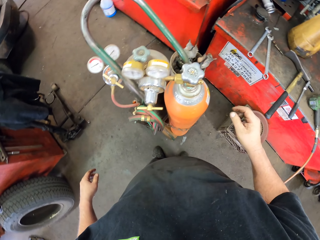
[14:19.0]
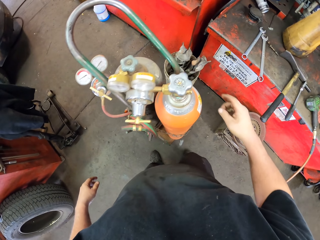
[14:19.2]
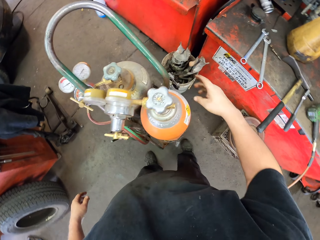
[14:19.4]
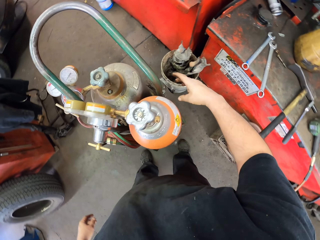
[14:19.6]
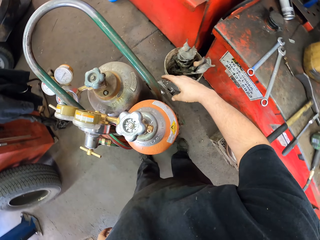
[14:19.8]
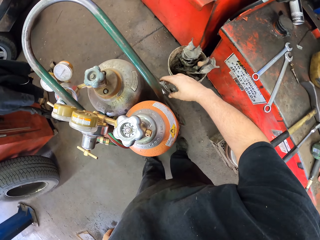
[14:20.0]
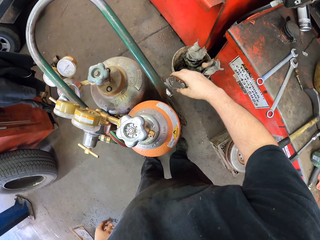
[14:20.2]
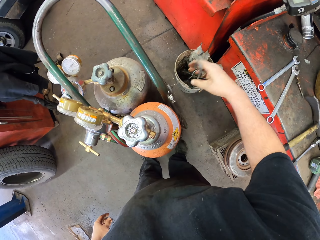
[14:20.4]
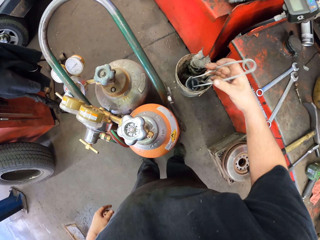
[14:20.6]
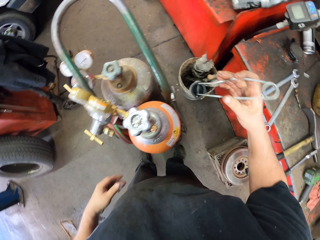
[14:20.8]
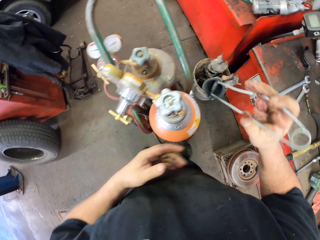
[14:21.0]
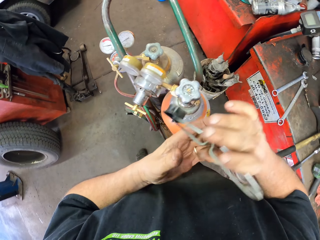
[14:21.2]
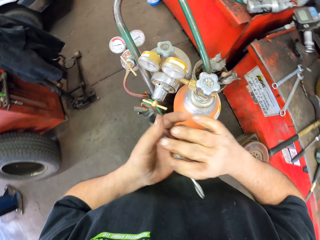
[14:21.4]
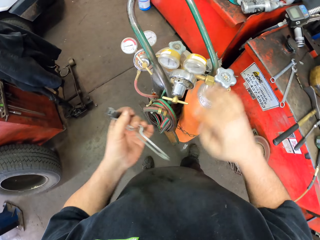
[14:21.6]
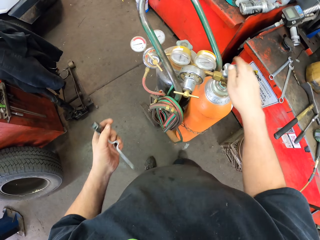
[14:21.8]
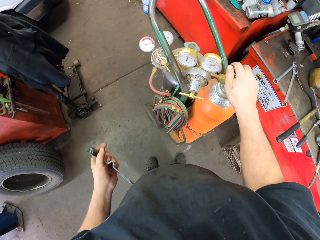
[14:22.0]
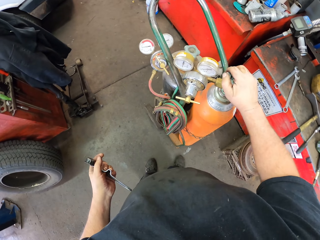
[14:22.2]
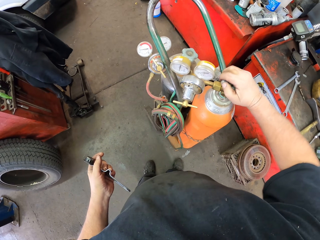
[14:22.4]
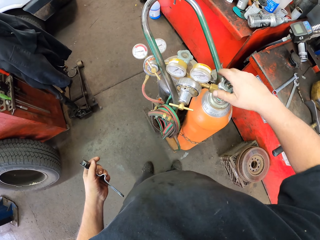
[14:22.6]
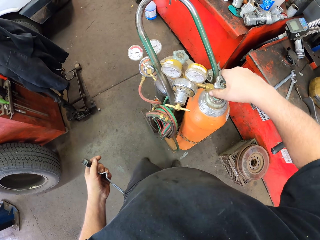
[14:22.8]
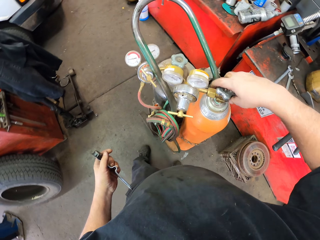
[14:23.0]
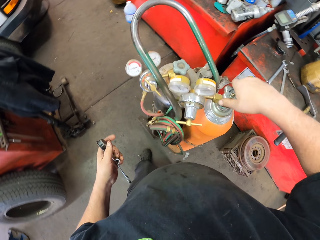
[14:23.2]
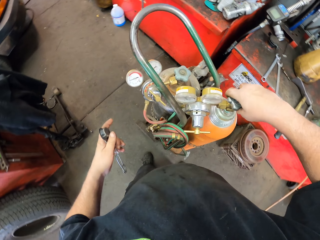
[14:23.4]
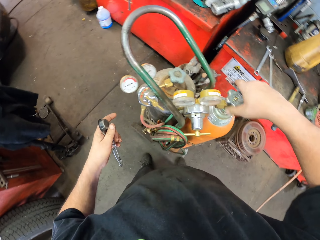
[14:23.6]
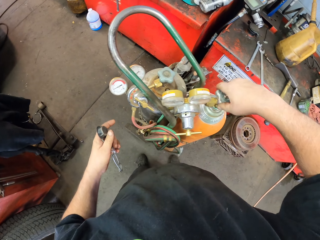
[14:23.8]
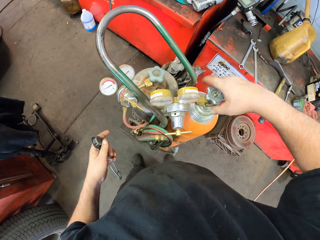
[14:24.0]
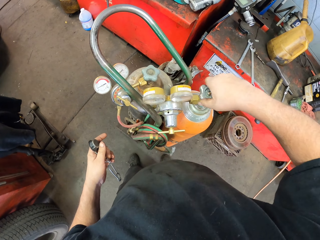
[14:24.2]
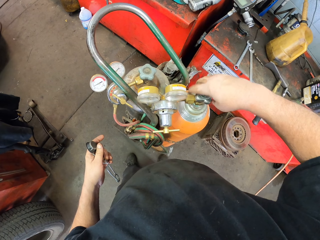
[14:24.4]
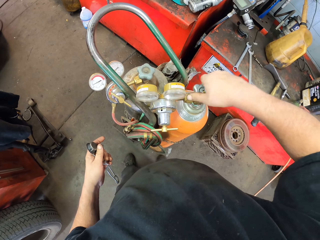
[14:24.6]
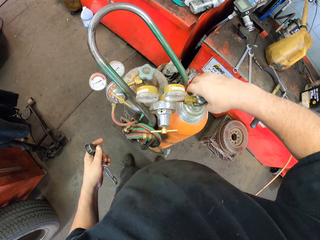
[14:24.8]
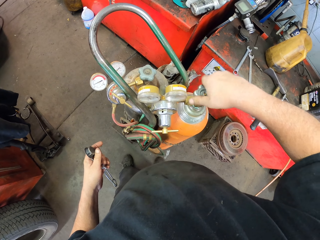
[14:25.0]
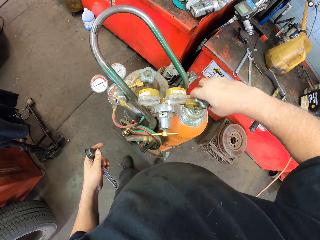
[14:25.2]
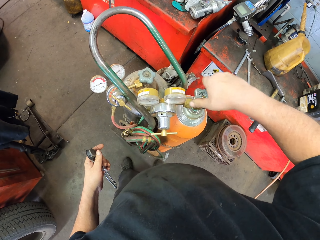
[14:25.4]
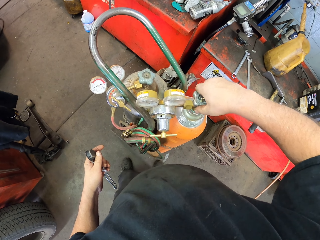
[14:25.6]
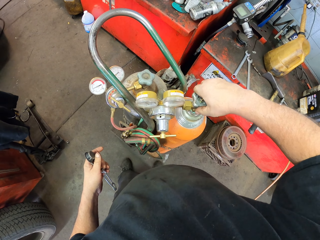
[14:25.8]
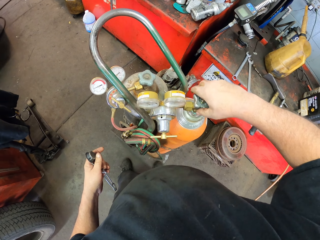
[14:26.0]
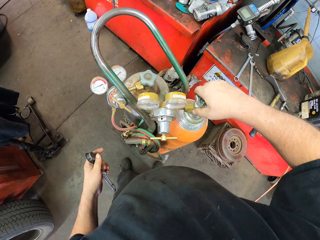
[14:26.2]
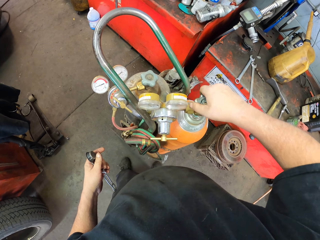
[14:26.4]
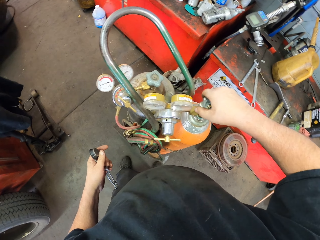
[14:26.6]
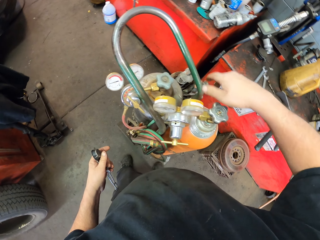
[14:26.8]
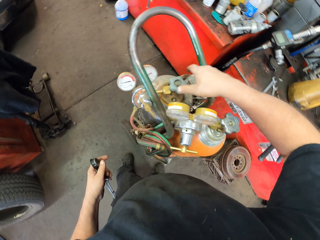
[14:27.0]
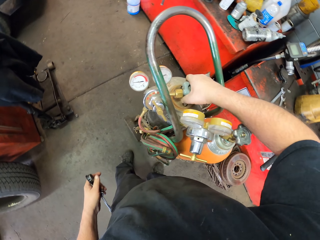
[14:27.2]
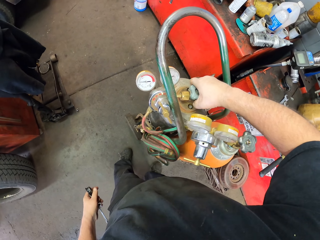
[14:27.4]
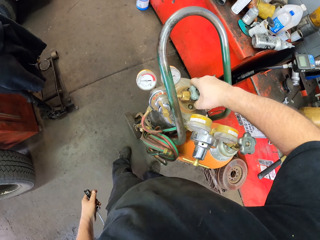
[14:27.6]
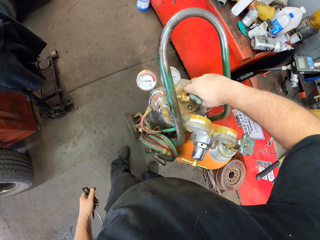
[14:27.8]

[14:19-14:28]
The camera wearer takes a lighting torch. They pick up a metal holder. They put the wire on the left hand. They open the gas cylinder.

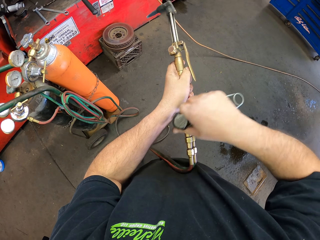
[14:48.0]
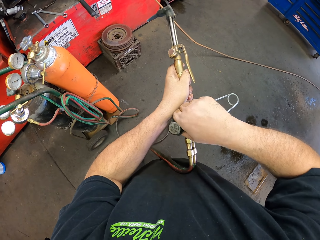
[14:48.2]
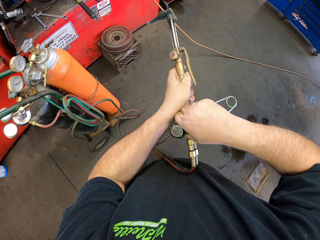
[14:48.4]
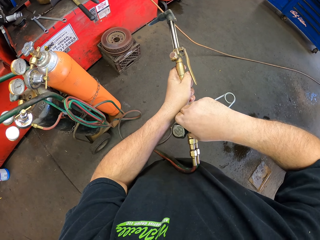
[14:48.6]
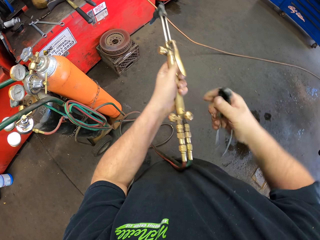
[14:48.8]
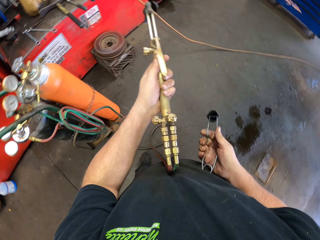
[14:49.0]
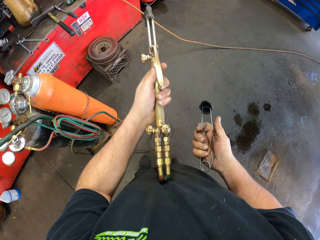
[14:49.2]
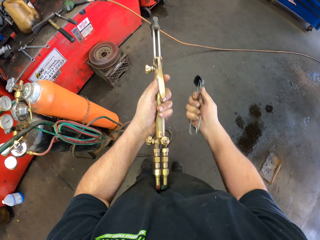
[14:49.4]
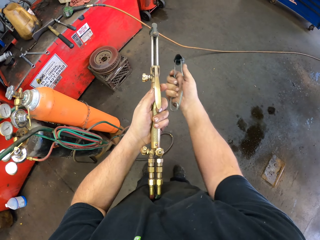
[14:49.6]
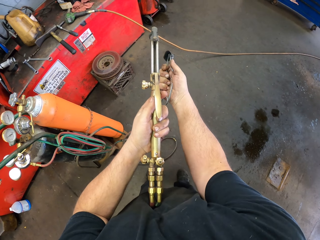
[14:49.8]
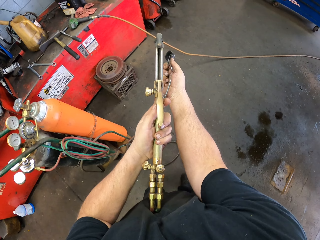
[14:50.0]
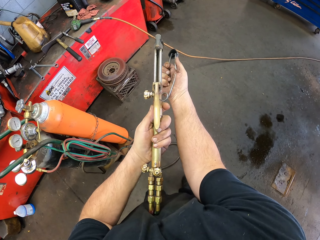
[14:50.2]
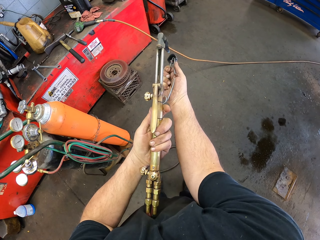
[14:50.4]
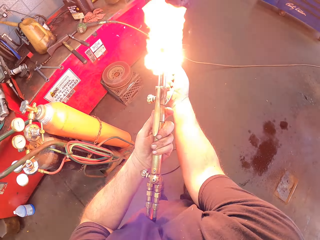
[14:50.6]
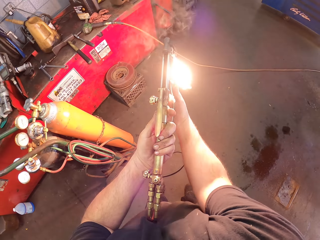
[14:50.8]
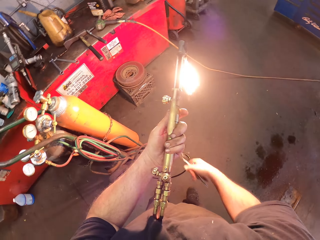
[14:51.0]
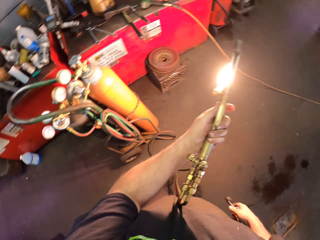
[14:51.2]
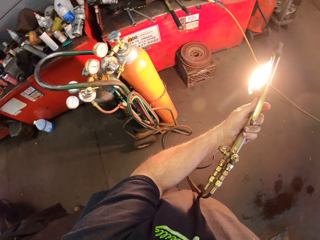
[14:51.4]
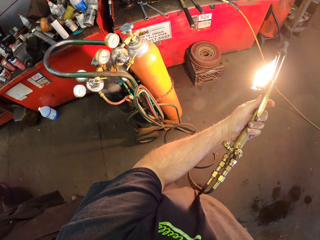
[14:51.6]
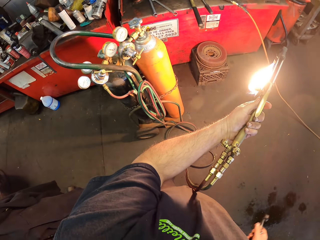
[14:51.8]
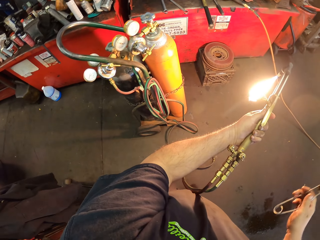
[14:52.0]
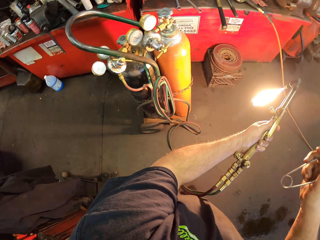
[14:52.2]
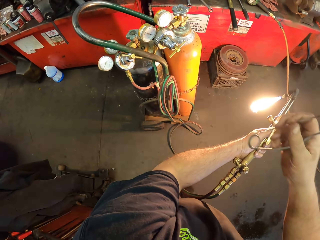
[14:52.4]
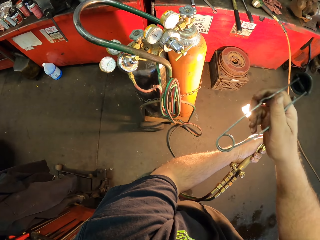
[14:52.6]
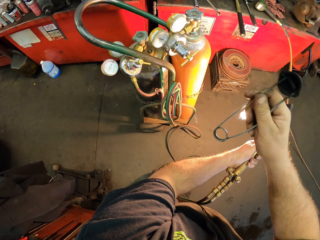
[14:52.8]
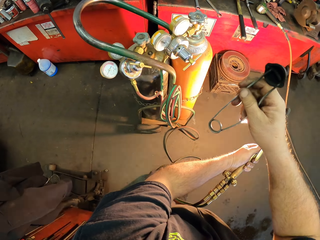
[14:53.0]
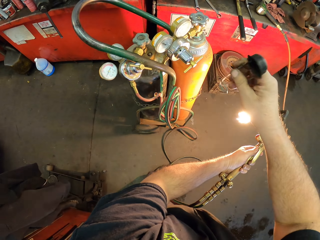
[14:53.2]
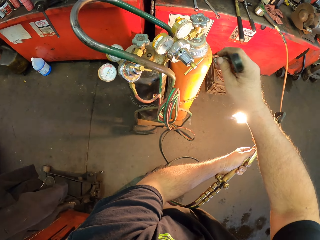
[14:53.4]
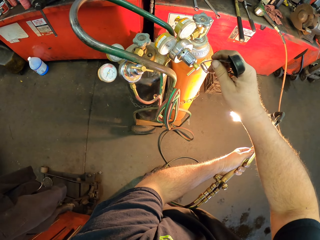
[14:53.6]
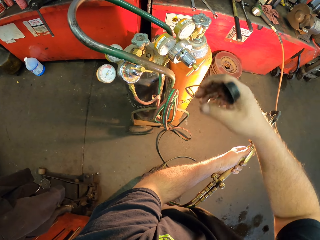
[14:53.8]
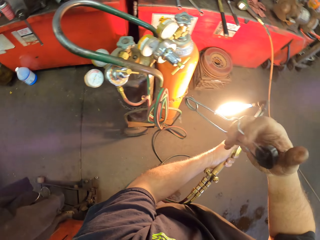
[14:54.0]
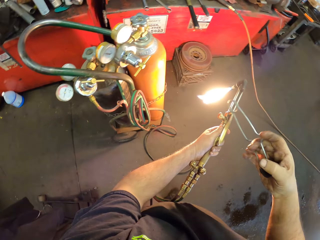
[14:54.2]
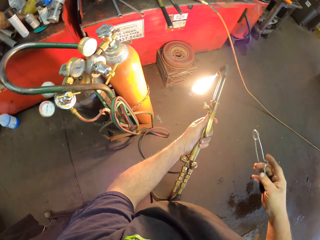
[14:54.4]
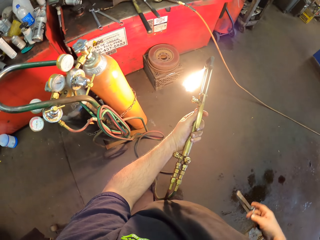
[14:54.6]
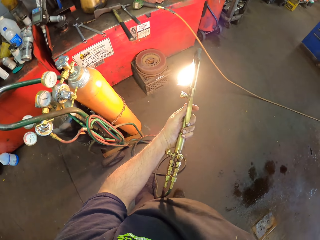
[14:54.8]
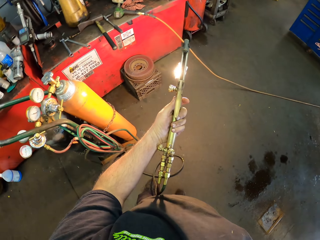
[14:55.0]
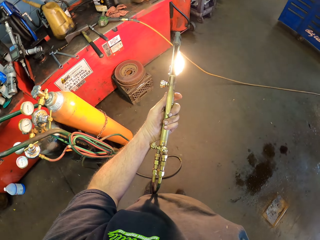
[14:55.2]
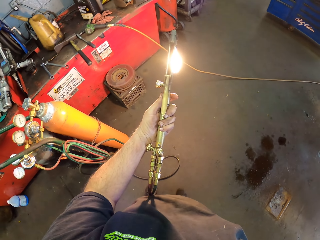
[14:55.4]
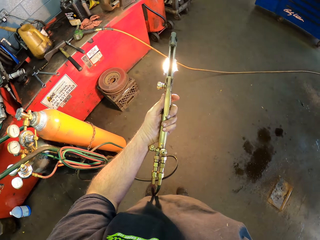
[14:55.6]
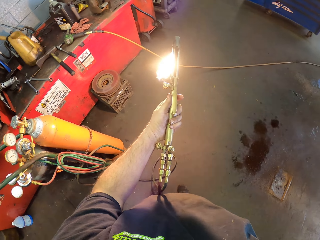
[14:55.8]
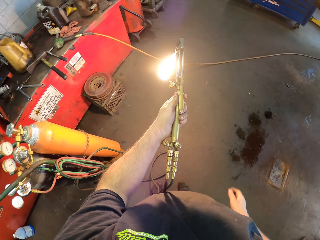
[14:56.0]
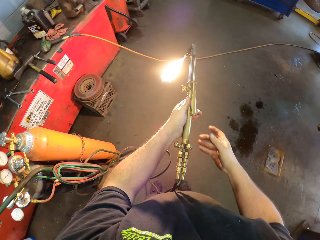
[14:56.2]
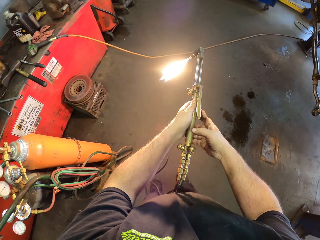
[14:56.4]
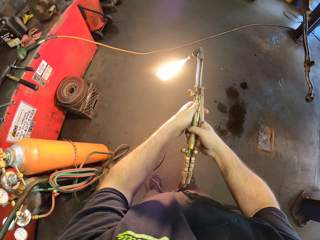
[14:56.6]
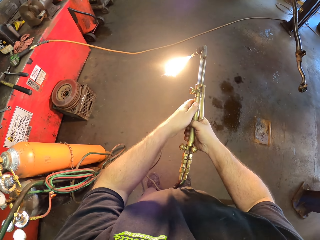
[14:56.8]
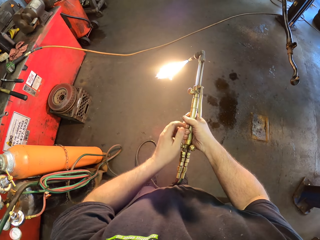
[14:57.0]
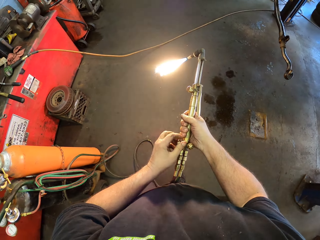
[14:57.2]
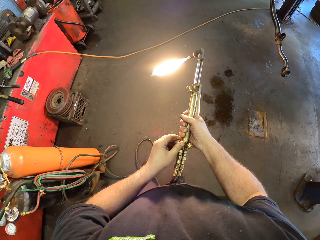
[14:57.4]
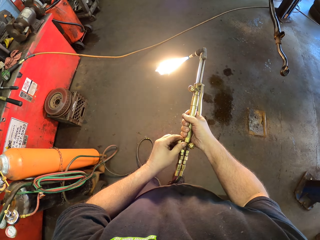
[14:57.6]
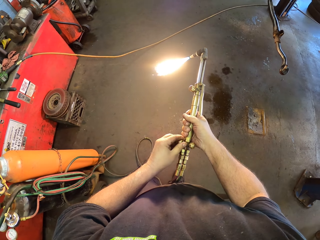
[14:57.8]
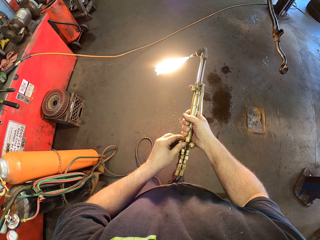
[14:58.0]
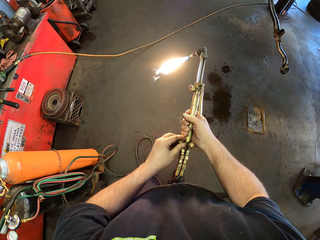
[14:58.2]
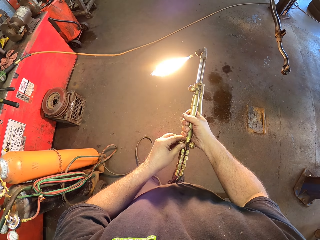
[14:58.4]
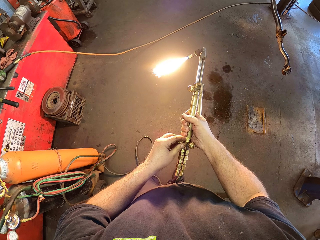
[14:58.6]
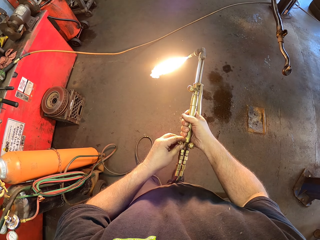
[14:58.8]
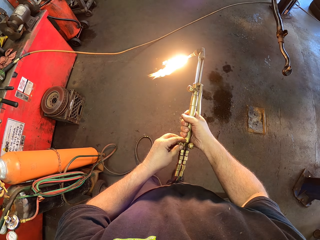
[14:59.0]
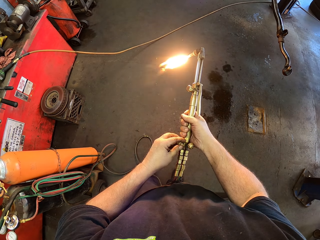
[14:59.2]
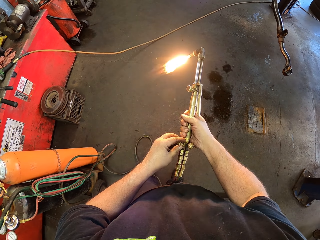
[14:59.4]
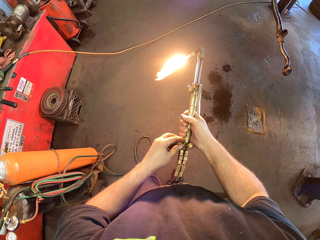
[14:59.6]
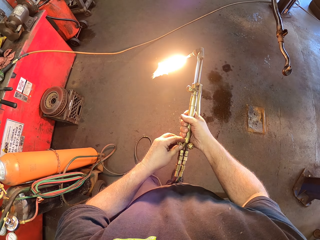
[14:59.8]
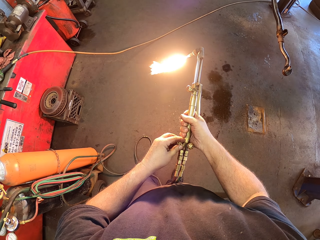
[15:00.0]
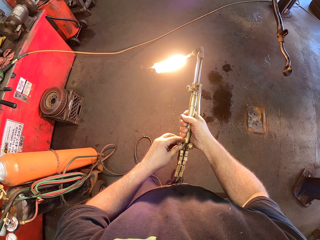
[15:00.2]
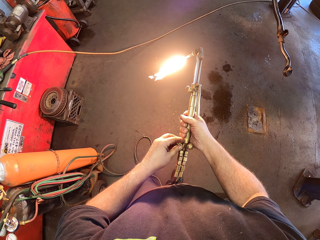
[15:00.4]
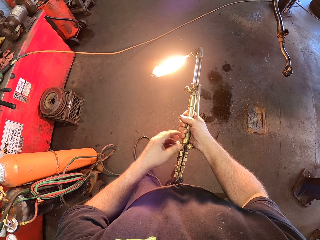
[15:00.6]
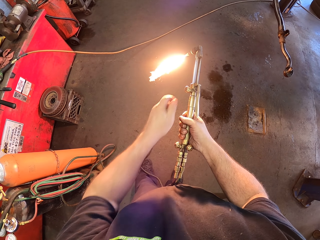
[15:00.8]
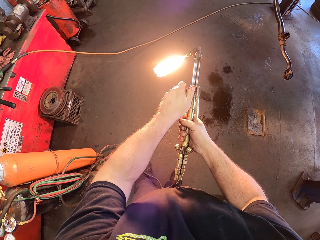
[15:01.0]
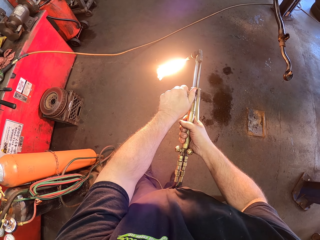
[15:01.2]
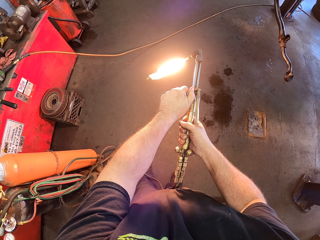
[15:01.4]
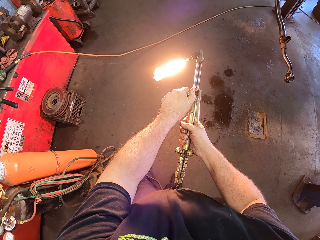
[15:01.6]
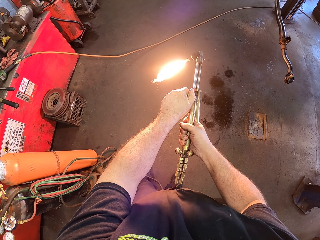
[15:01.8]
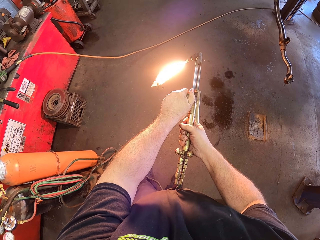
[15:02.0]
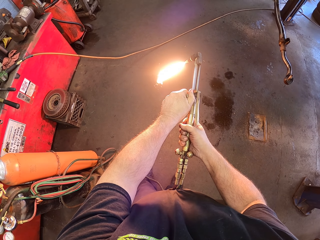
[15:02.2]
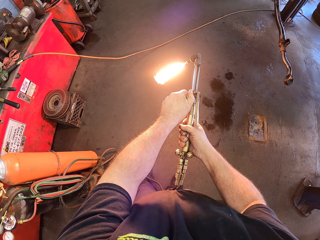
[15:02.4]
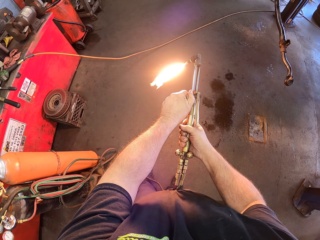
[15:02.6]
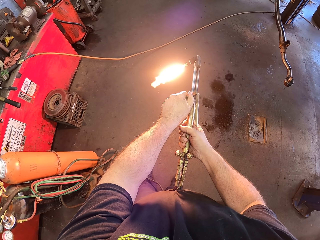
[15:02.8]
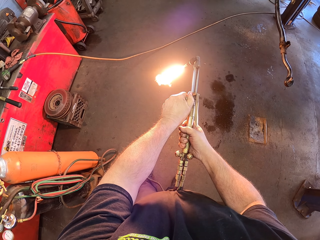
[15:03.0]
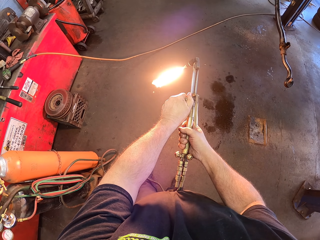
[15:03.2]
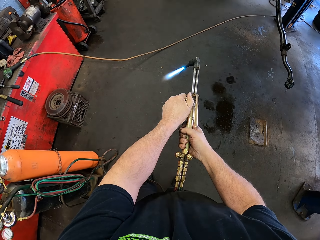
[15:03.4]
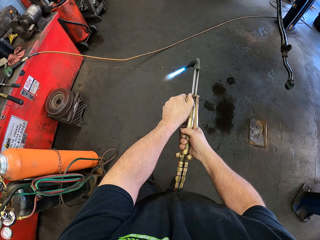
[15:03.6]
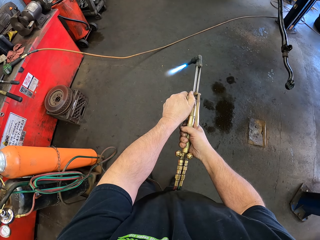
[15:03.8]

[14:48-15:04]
The camera wearer ignites the burner with the lighting torch. They put the lighting torch aside. They move the lighting torch on the hands. They put the lighting torch in the pockets. They adjust the burner knob. They set an electrode holder.
